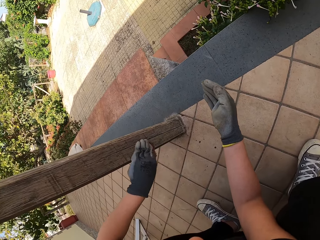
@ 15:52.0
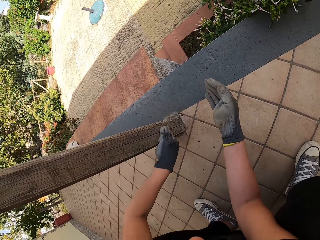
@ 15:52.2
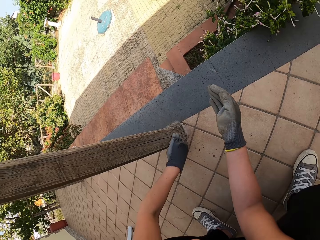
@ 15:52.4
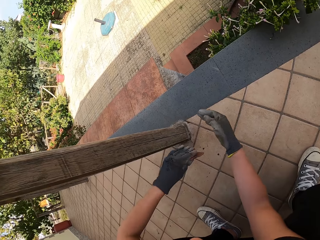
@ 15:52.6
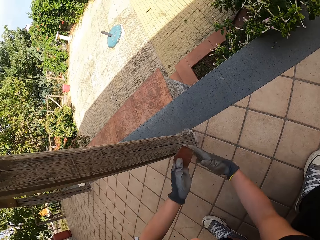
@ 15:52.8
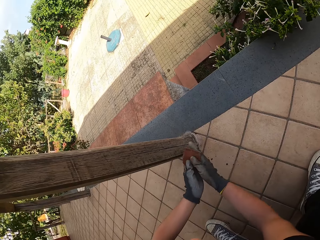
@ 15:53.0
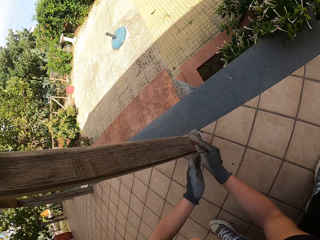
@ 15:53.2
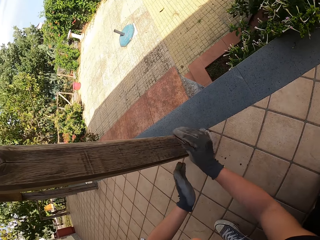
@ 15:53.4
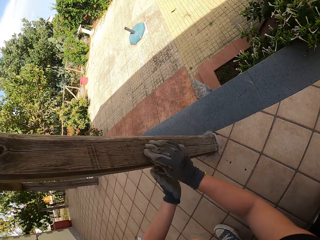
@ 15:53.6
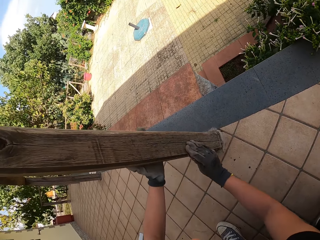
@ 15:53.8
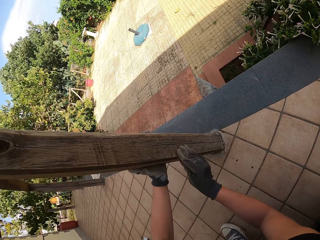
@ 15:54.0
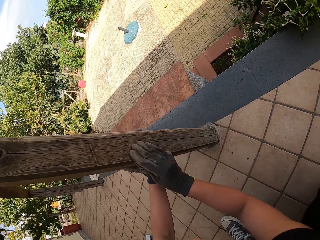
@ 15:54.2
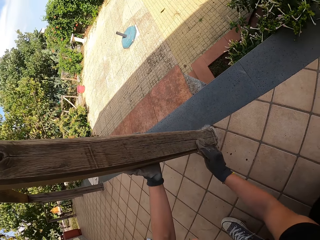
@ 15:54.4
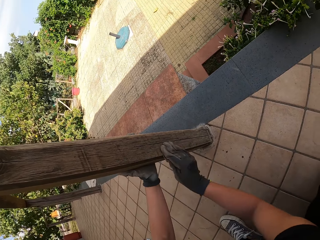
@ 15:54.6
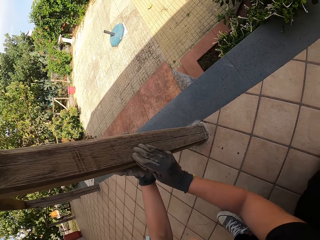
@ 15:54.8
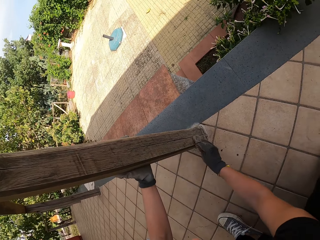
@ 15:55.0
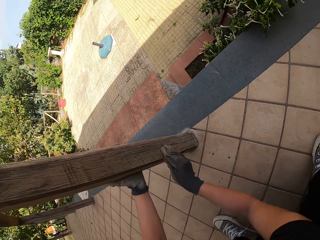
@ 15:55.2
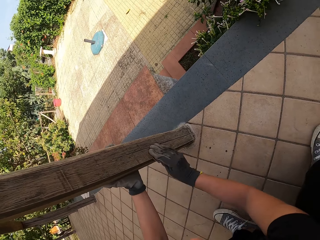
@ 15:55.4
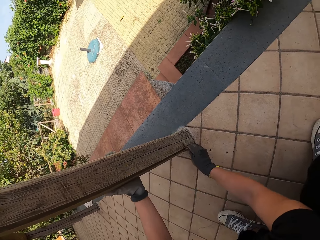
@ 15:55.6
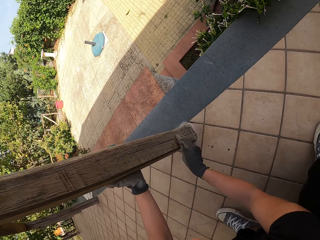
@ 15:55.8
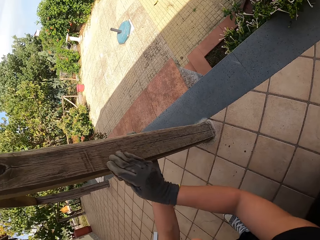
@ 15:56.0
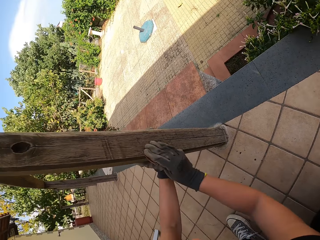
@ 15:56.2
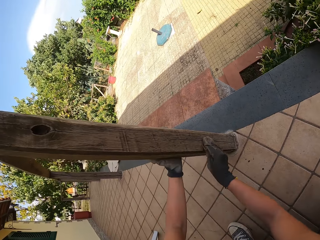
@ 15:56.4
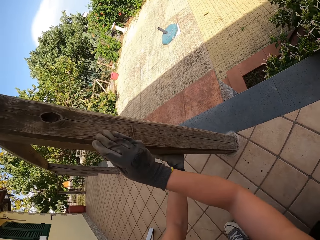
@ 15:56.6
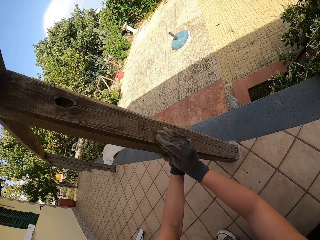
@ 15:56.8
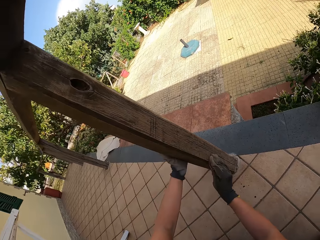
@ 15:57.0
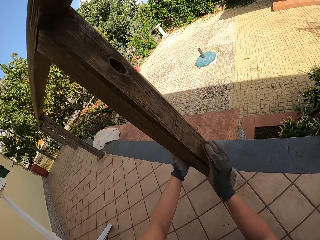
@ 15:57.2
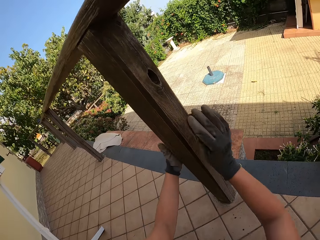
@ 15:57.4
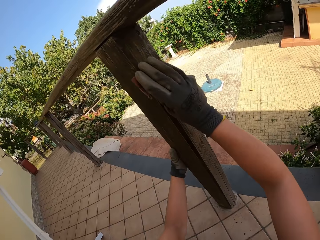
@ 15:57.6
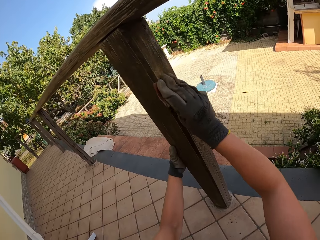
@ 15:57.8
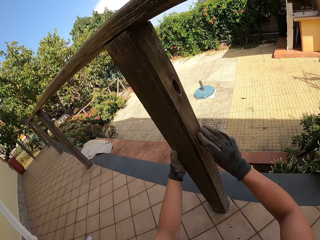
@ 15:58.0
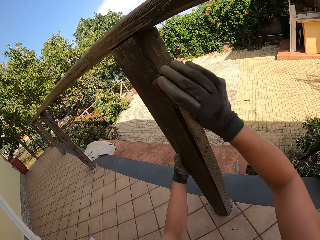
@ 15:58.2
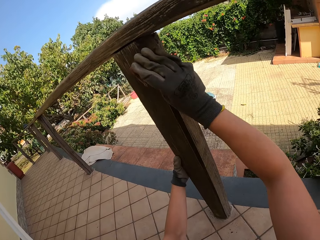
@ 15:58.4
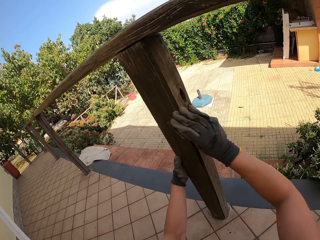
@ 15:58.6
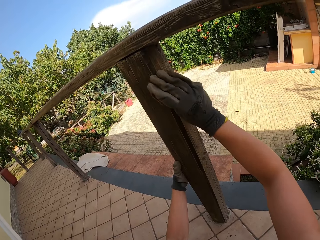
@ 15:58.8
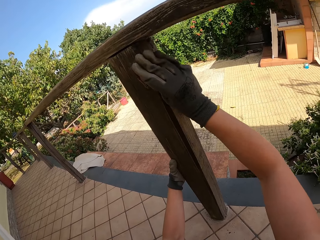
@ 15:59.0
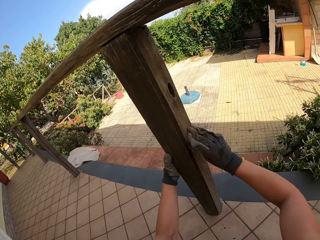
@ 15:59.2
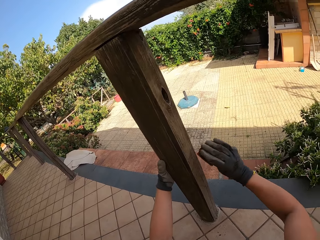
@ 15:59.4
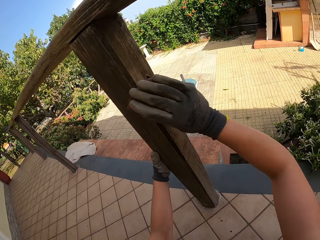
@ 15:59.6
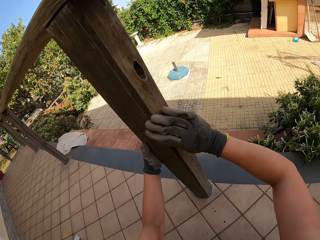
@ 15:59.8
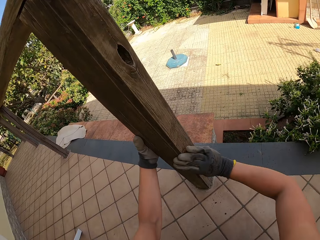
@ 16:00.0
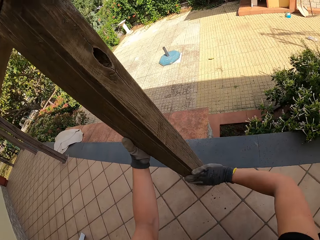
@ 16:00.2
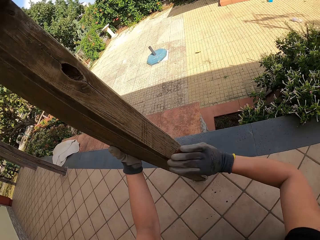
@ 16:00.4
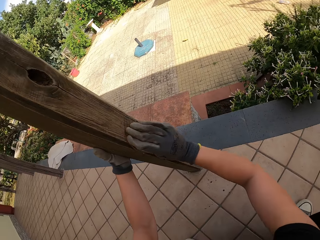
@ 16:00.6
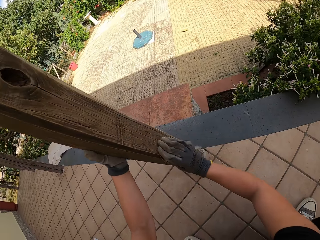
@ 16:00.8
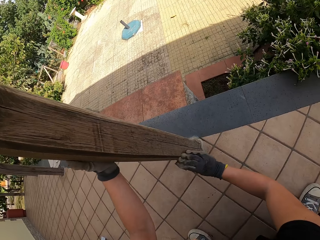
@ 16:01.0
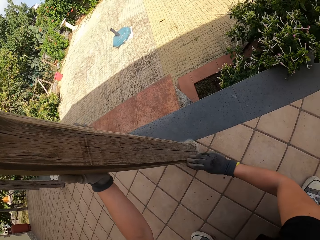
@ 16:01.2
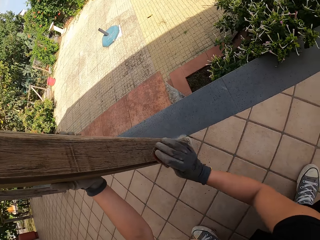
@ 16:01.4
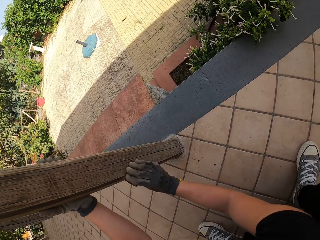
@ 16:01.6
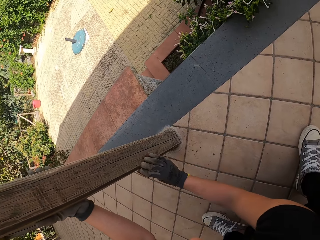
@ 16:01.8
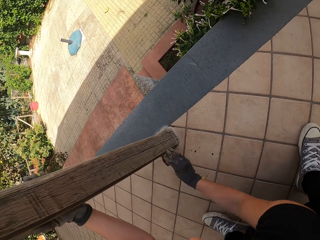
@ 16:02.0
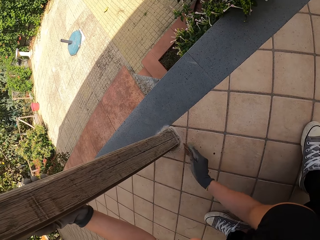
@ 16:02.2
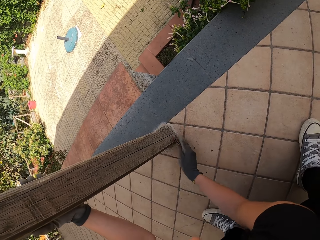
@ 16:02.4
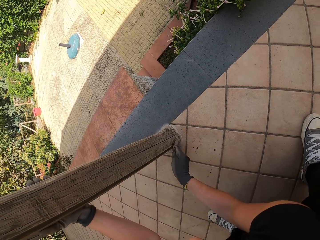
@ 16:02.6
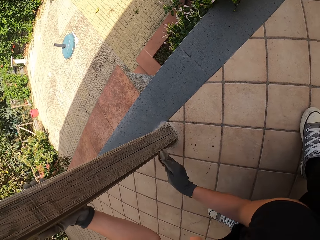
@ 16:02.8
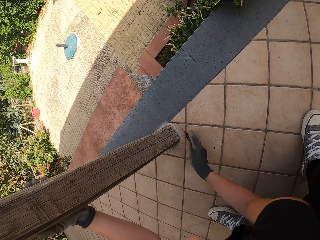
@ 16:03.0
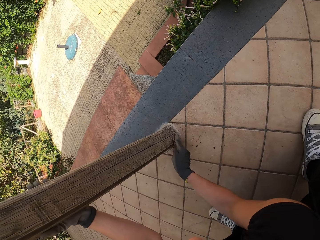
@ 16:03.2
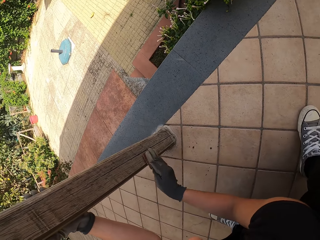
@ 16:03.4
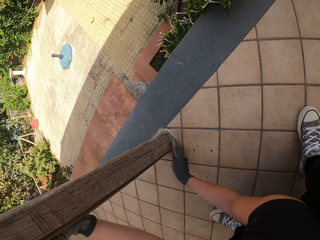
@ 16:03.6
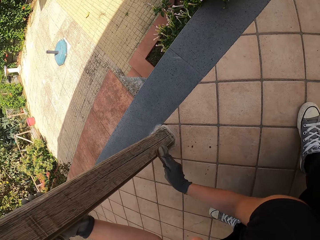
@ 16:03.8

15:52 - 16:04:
The camera wearer stops scrubbing the balcony. She passes the sandpaper from the left hand to the right hand. She scrubs the balcony with the sandpaper with her right hand. She holds the balcony with her left hand.

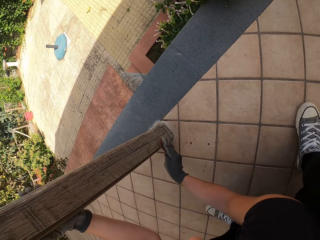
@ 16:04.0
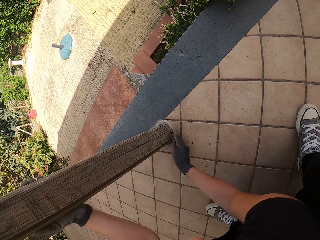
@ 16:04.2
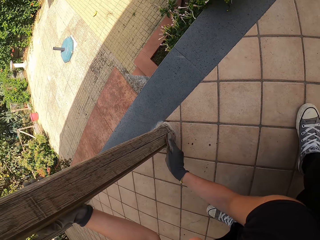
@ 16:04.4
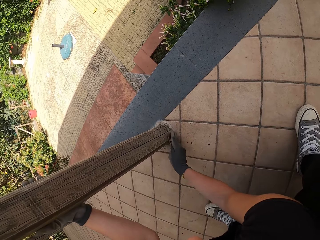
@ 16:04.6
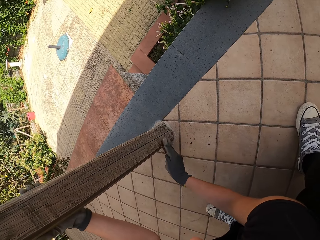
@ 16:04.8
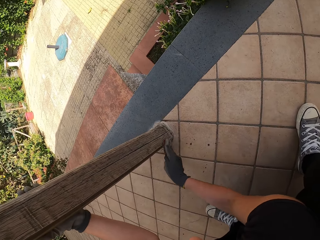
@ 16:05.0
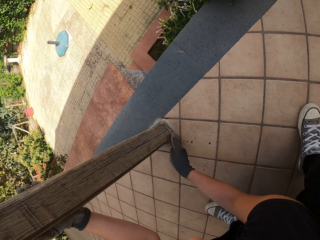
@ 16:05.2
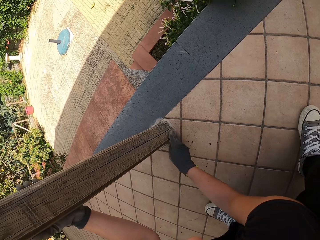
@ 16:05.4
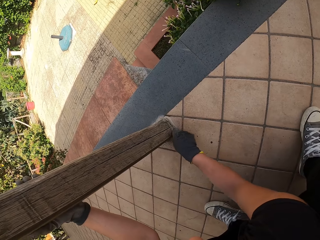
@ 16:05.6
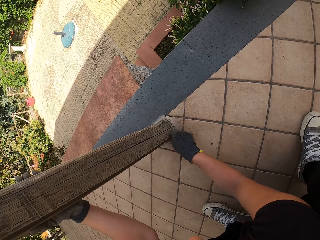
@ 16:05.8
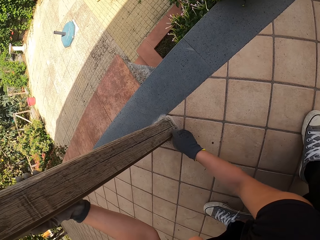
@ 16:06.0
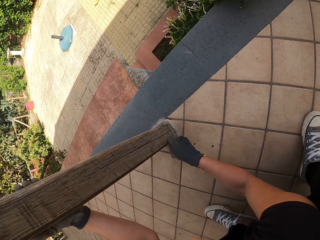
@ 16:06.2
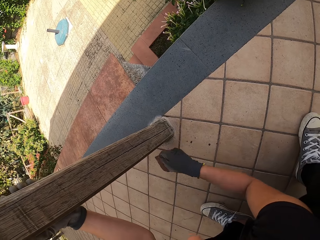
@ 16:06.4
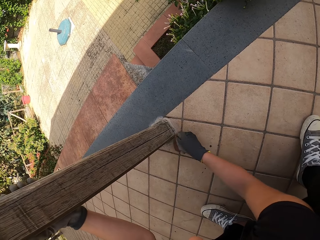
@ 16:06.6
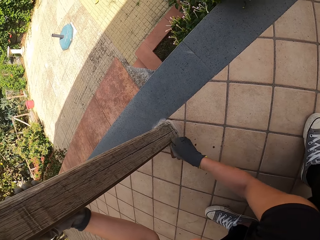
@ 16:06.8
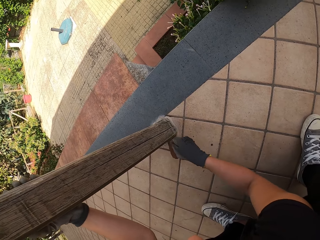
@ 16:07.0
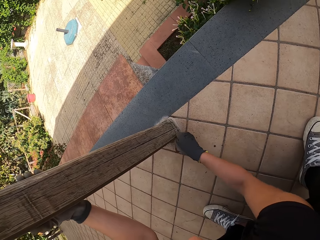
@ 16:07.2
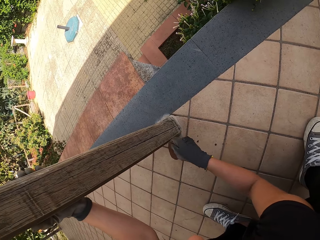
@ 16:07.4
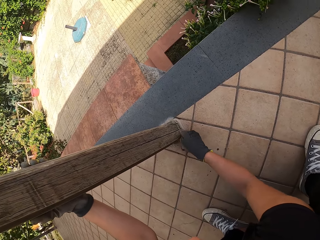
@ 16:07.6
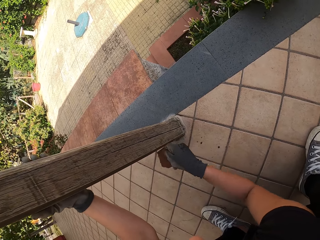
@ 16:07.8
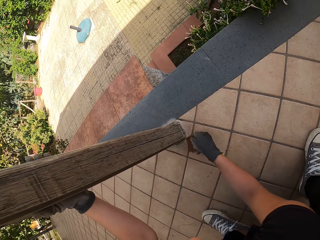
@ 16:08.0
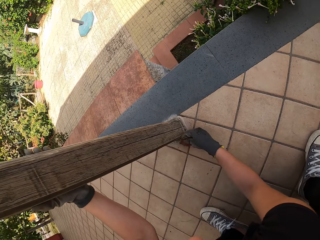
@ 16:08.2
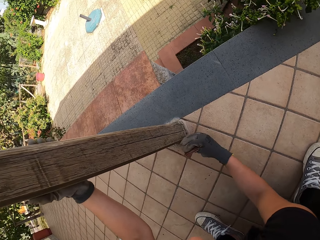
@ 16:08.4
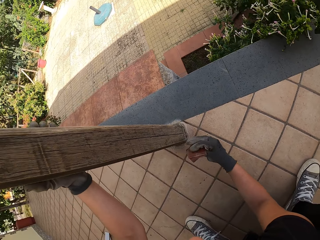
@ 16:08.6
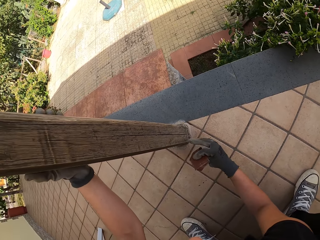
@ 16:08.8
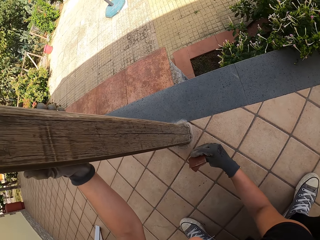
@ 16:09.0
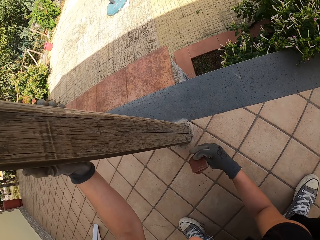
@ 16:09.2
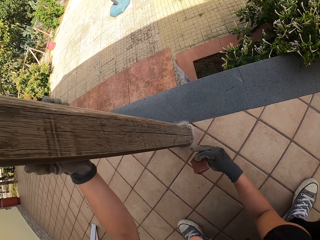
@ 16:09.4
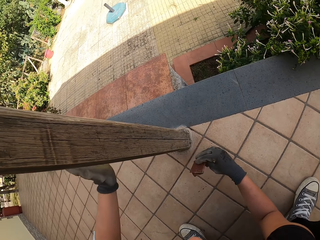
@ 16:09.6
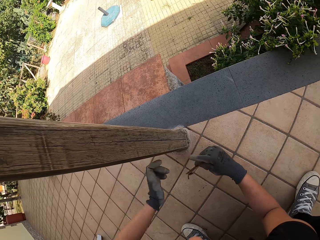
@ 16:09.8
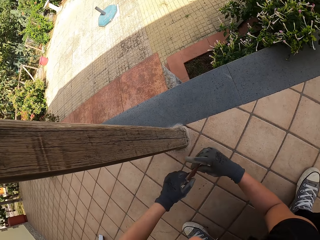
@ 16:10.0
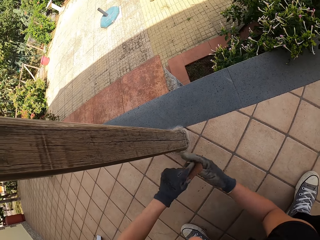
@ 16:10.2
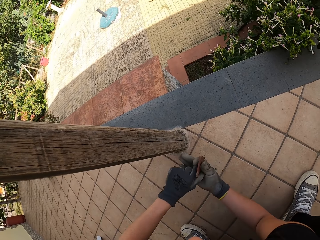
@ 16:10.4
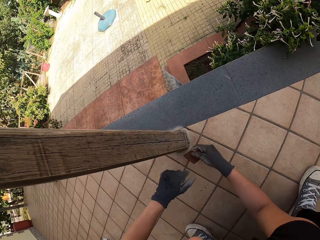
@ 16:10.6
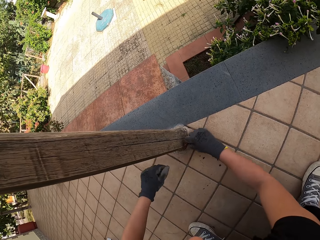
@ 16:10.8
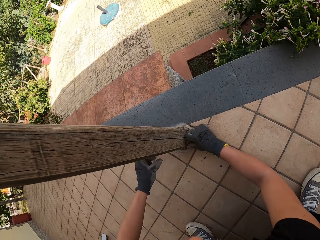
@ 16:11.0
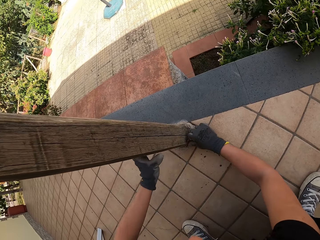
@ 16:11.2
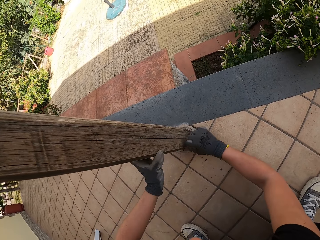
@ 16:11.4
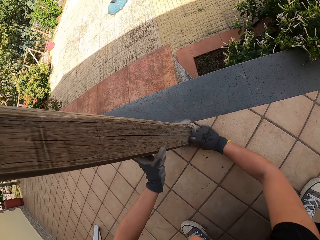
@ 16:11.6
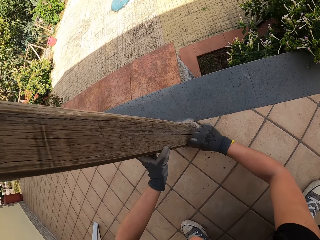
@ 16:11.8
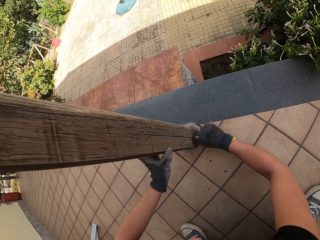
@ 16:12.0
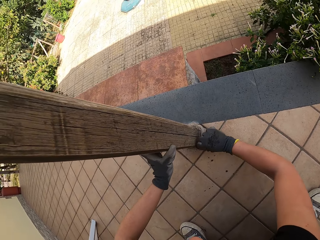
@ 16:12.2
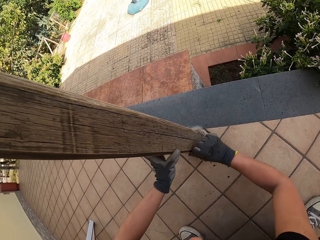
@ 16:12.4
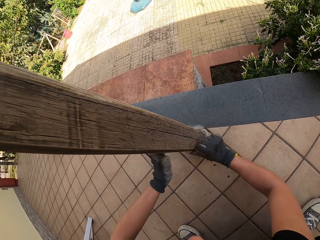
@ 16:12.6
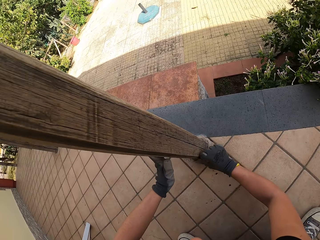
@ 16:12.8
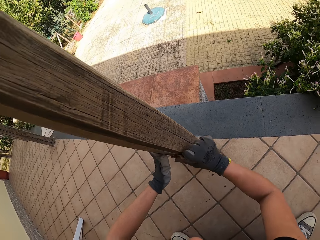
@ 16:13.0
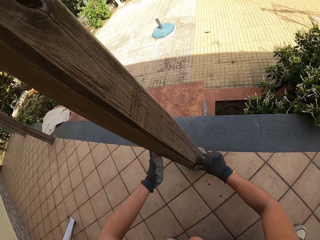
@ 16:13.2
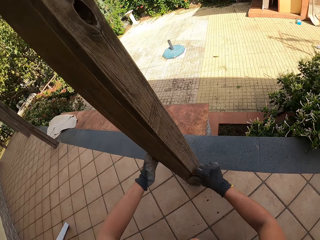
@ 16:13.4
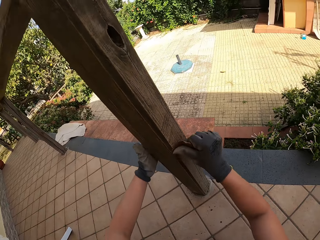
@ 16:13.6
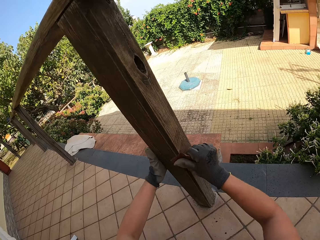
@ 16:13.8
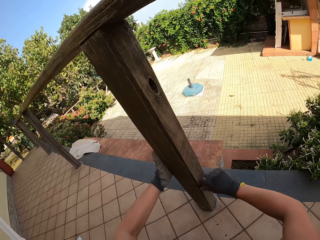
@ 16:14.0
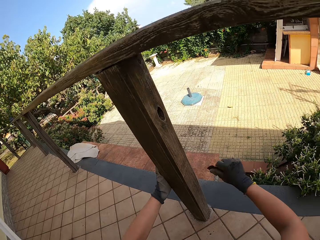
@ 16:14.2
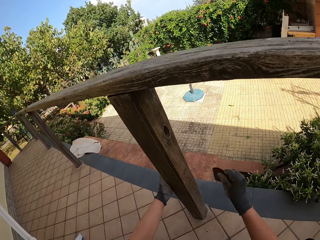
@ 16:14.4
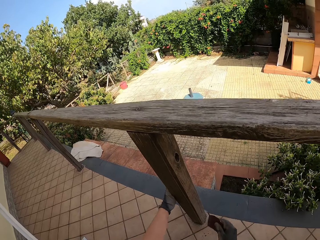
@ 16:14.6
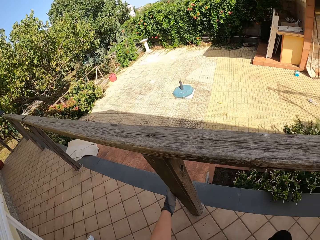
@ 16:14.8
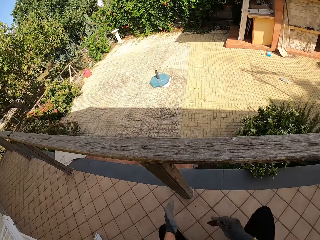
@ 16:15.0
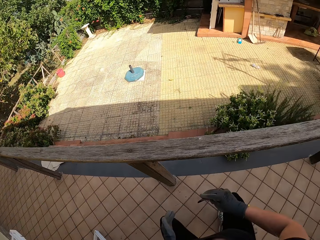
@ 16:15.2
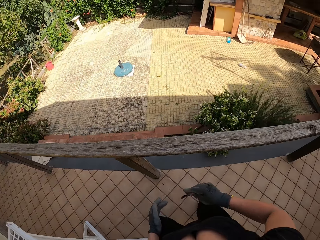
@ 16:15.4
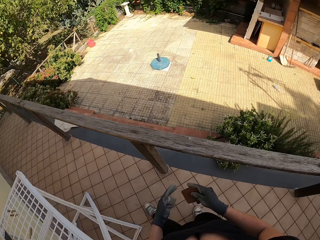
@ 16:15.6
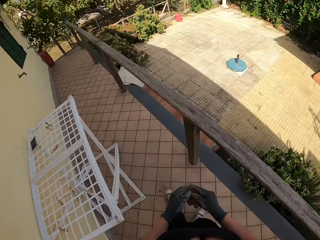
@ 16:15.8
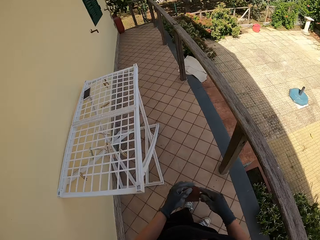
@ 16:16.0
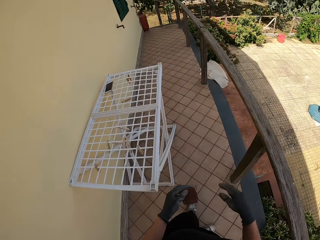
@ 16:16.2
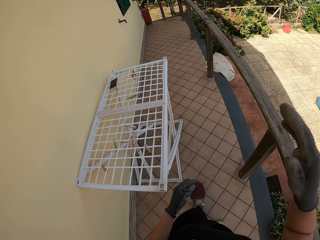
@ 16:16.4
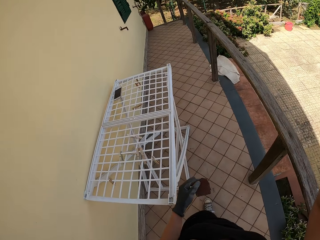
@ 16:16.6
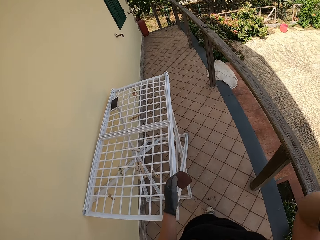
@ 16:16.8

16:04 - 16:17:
The camera wearer stops scrubbing the balcony. She changes the position of the sandpaper. She holds the balcony with her left hand. She scrubs the balcony with the sandpaper with her right hand. She stops scrubbing the balcony. She stands up straight. She passes the sandpaper from the right hand to the left hand. She raises the right hand up.
